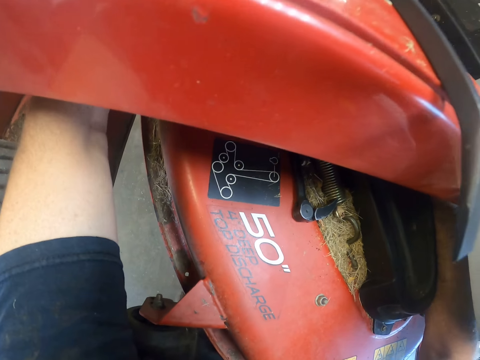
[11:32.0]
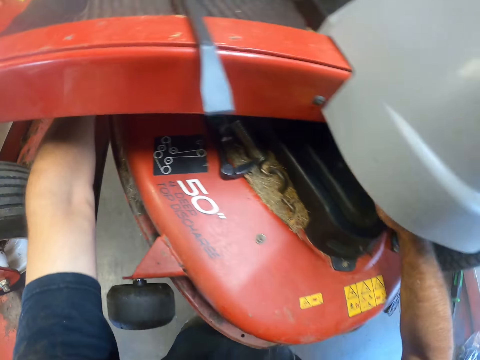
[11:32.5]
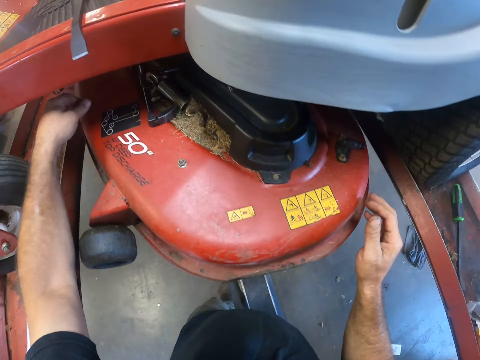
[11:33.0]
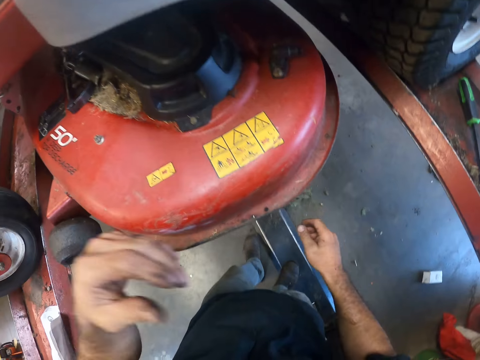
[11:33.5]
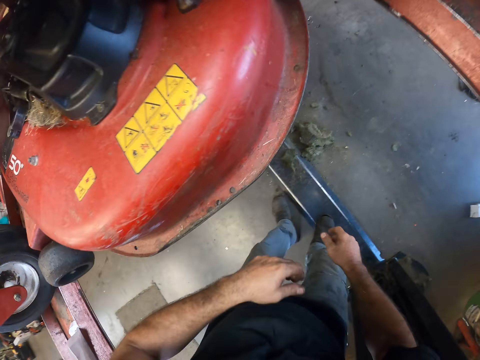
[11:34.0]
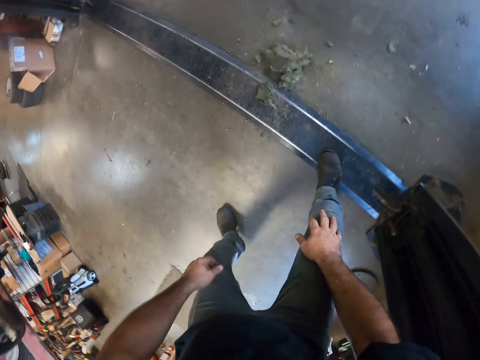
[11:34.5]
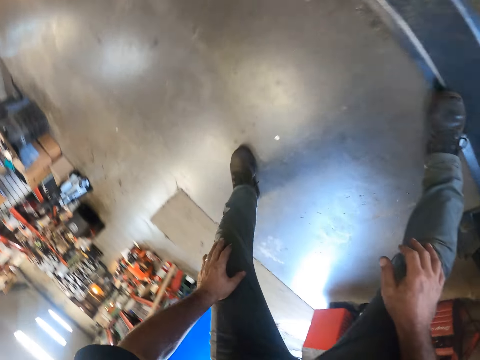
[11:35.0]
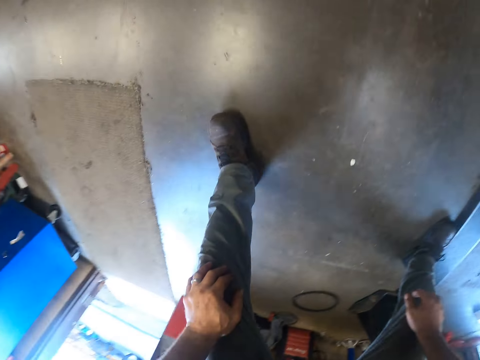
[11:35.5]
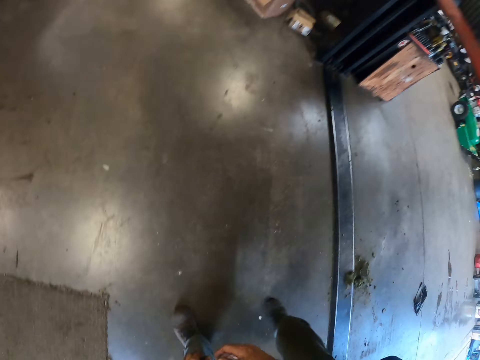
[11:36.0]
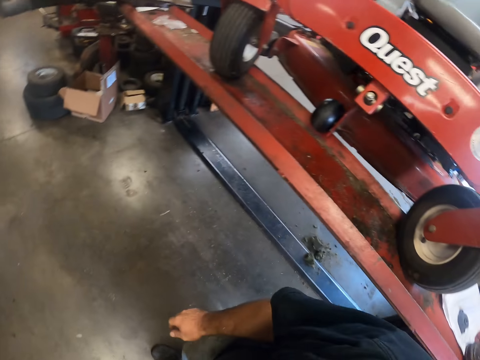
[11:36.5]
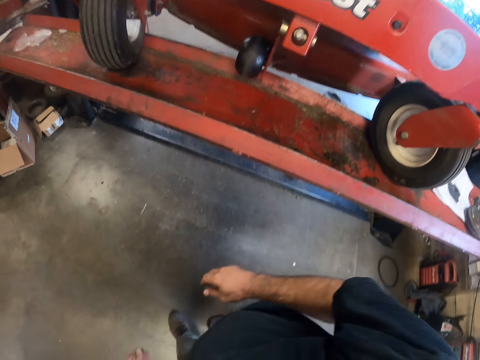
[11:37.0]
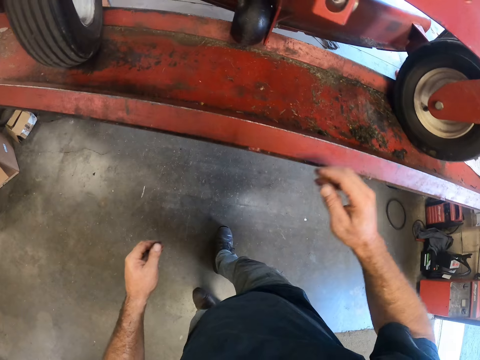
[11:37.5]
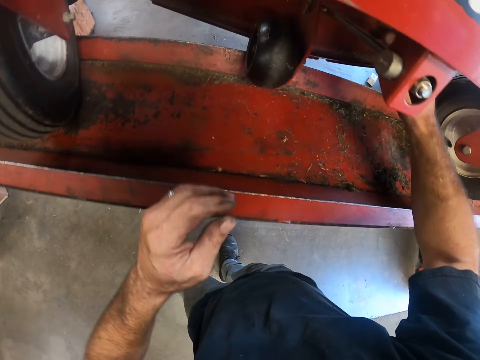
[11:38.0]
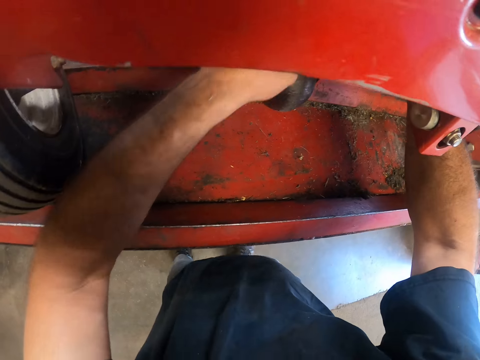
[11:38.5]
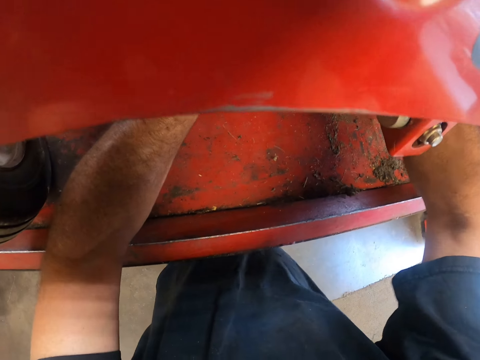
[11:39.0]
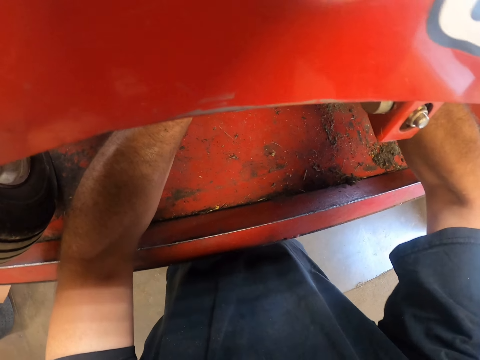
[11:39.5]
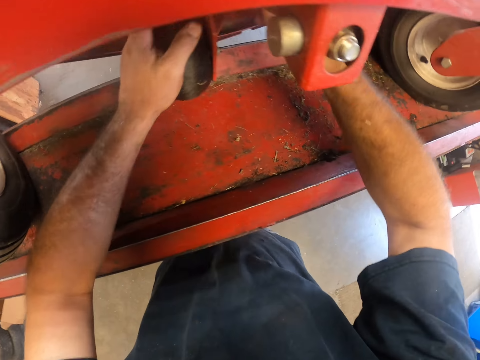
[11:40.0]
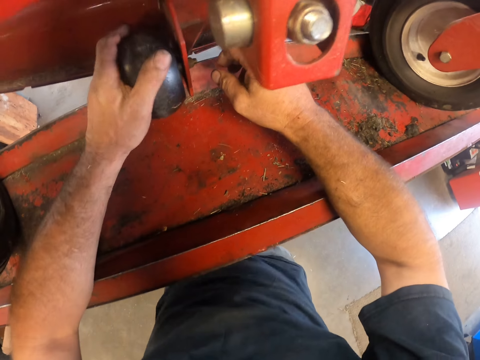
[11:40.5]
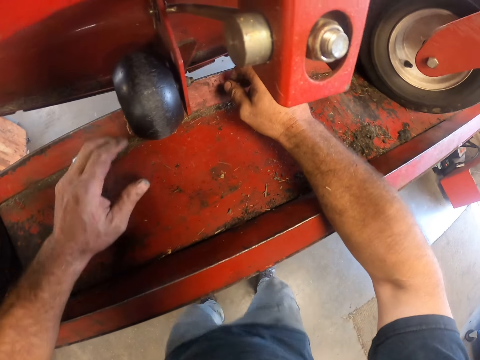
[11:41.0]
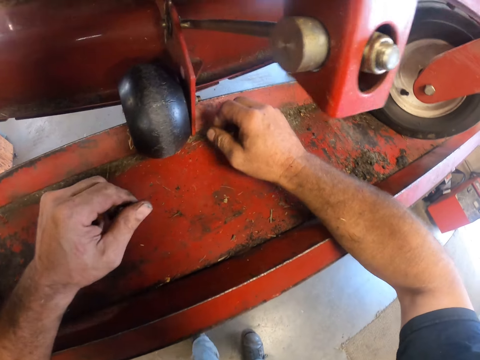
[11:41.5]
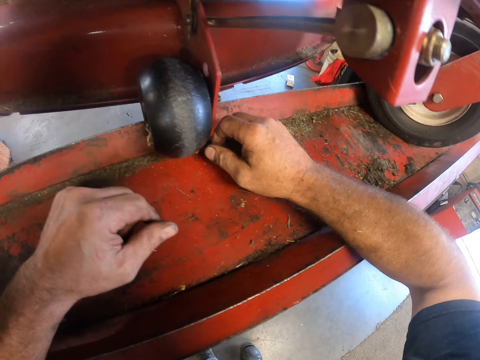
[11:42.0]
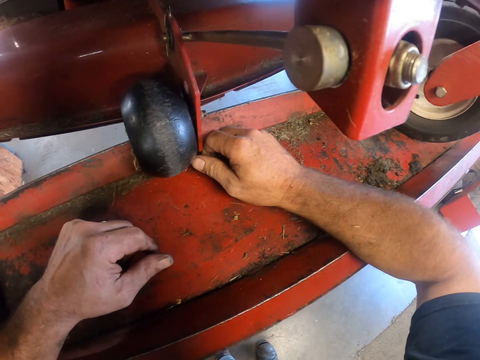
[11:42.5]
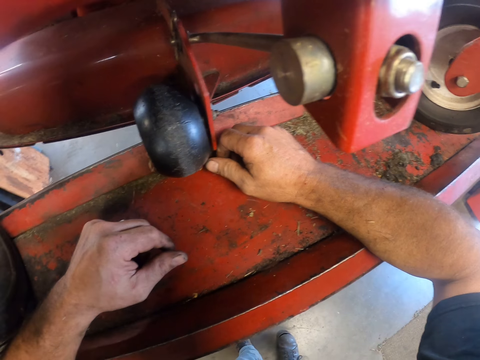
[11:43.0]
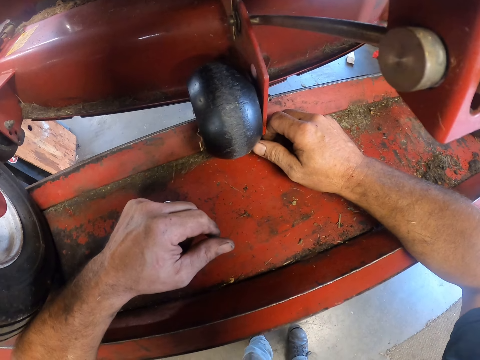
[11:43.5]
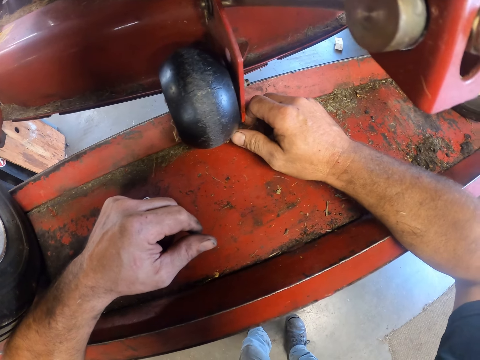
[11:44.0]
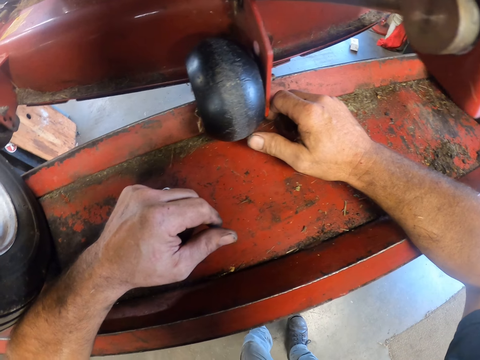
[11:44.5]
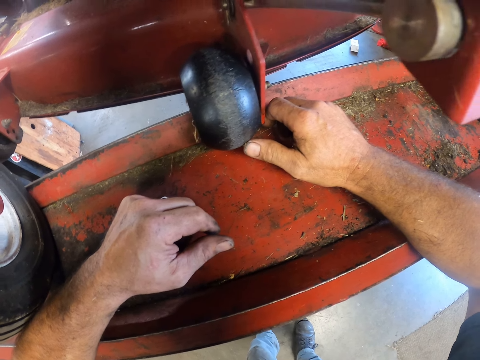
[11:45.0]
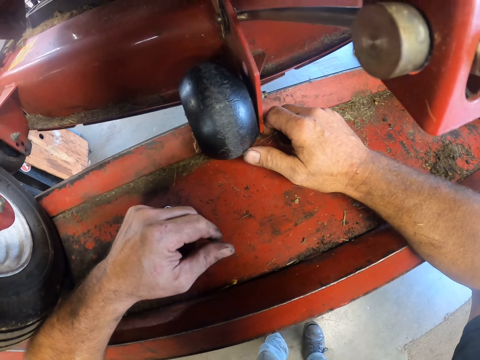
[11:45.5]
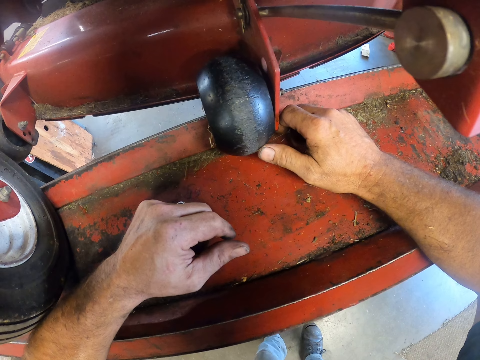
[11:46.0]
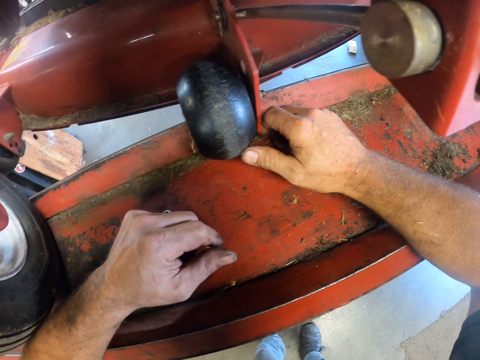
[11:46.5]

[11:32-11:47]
The camera wearer bends under to the other side of the lawnmower. He stares around. He pulls the ratchet rope with both hands. He touches a scrap car. He checks a deck wheel with his left hand. He stares at the scrap car.

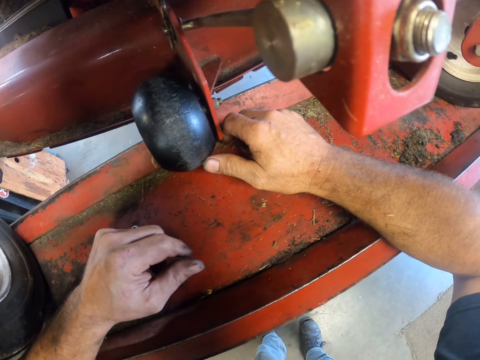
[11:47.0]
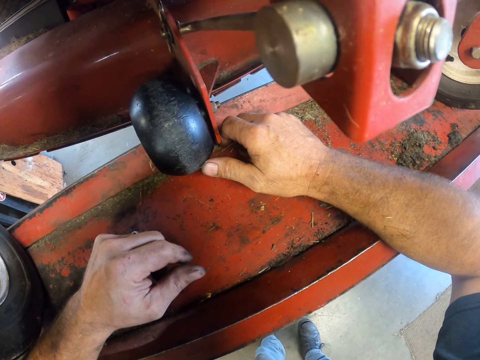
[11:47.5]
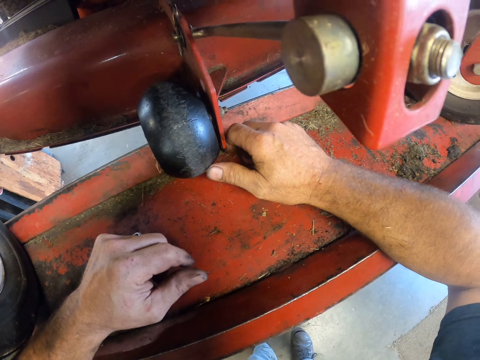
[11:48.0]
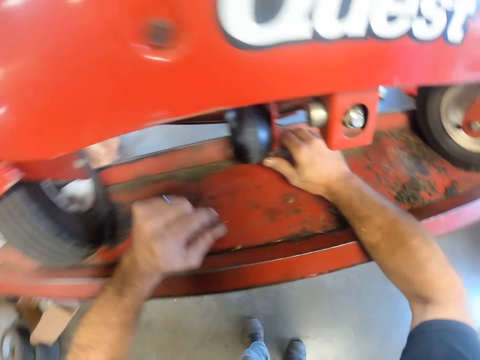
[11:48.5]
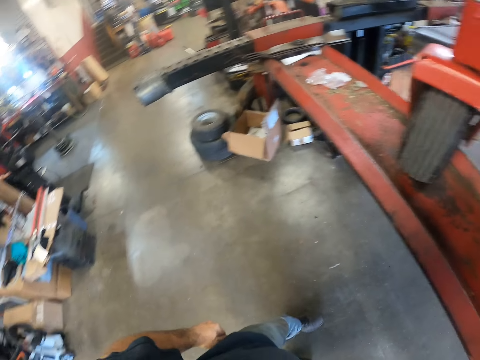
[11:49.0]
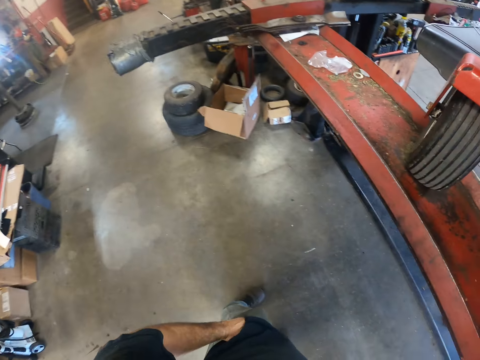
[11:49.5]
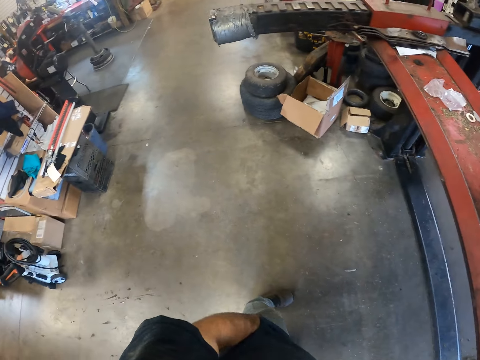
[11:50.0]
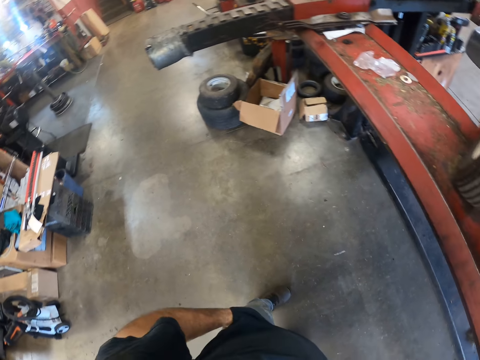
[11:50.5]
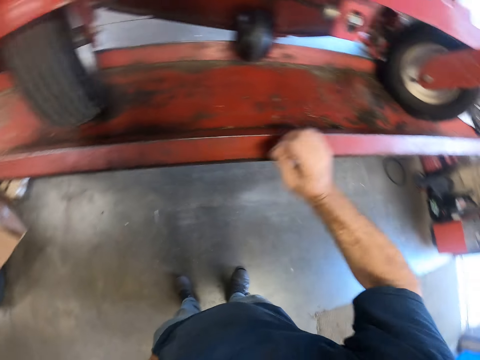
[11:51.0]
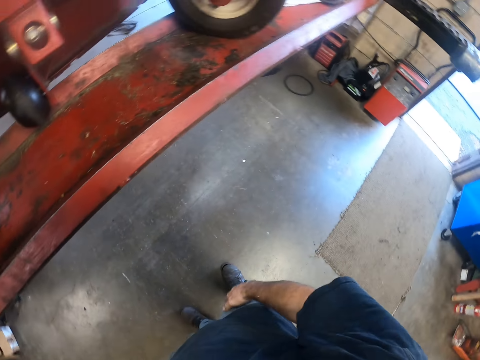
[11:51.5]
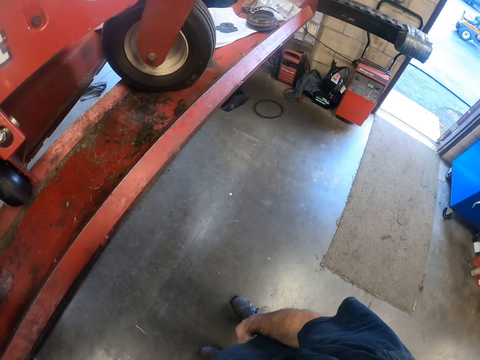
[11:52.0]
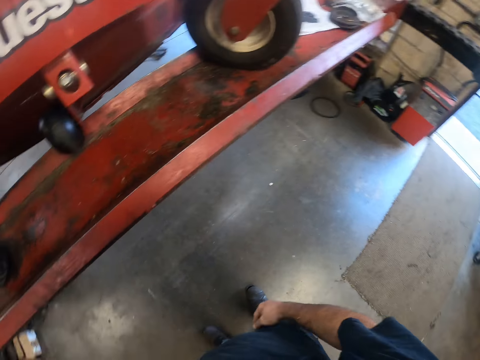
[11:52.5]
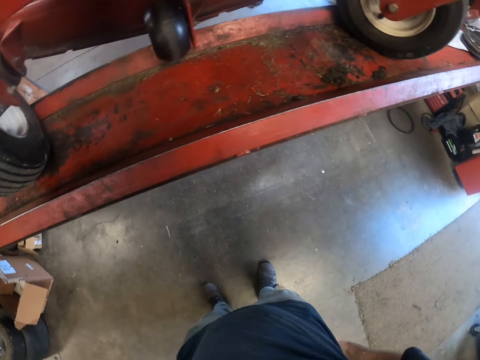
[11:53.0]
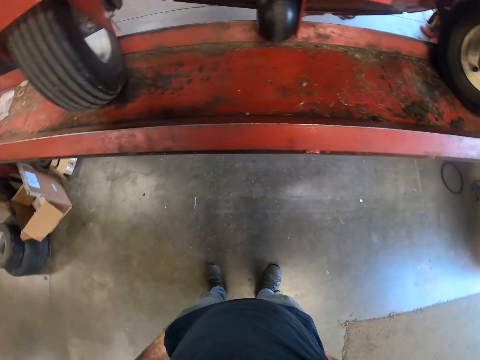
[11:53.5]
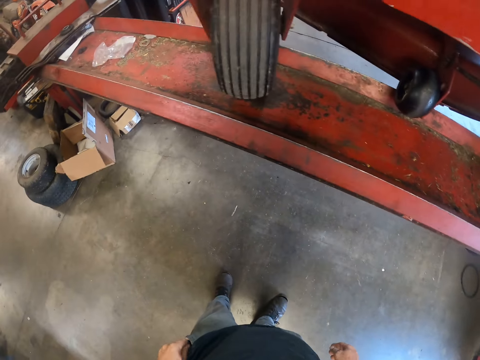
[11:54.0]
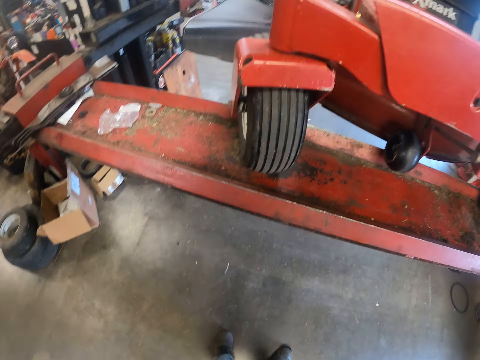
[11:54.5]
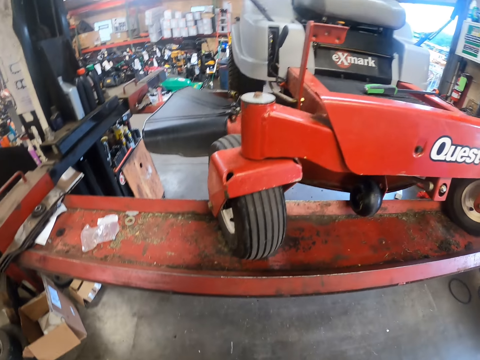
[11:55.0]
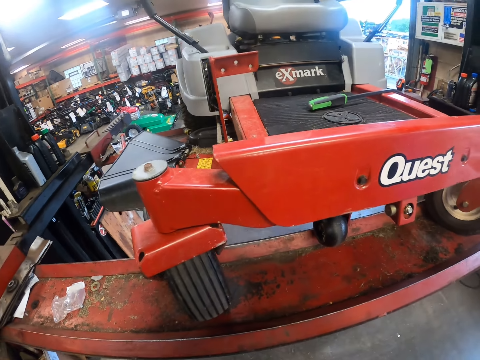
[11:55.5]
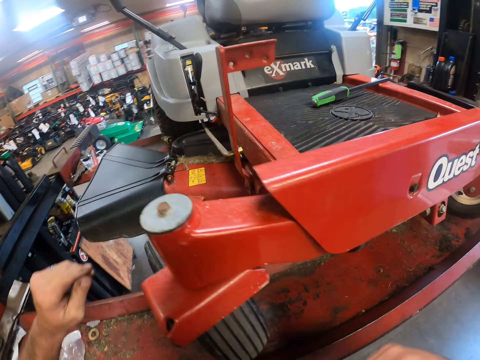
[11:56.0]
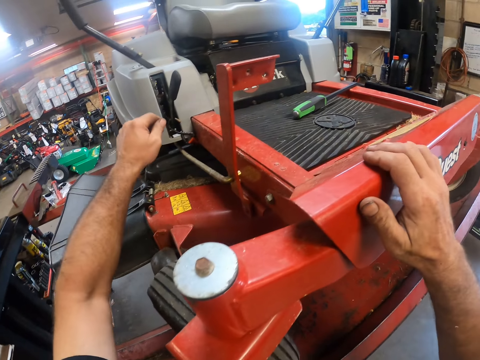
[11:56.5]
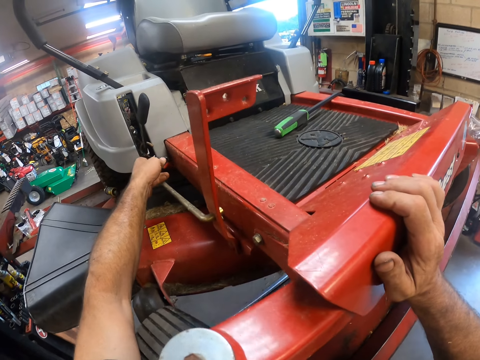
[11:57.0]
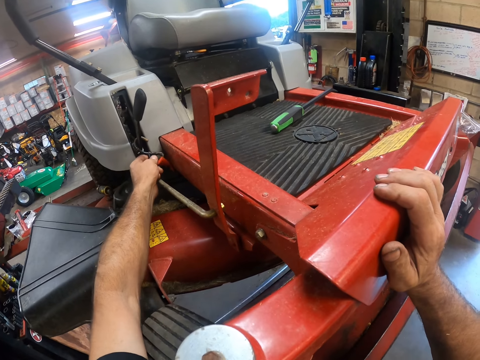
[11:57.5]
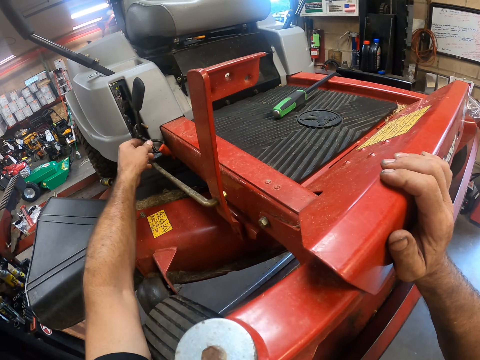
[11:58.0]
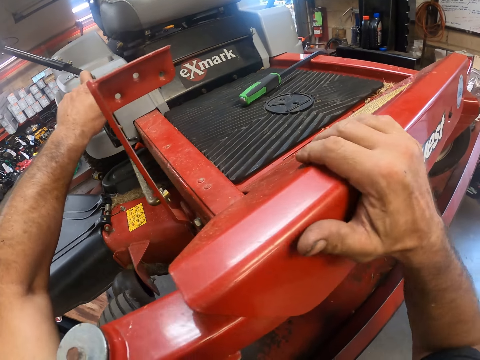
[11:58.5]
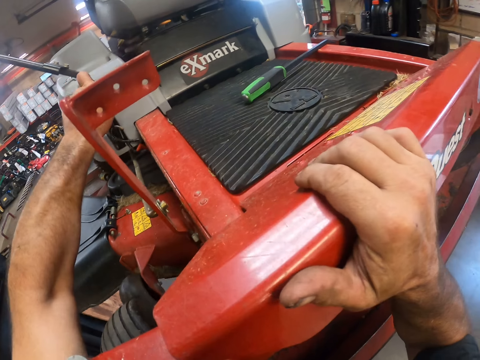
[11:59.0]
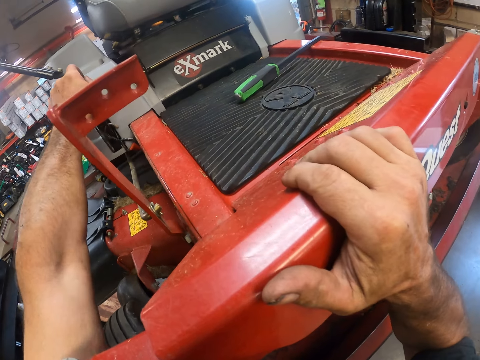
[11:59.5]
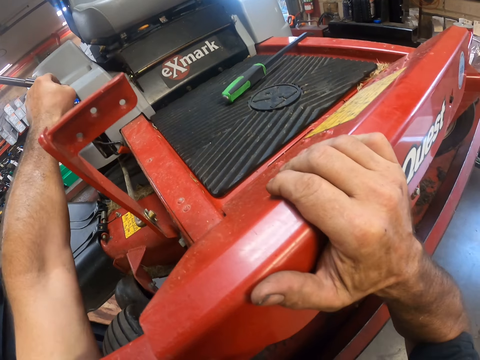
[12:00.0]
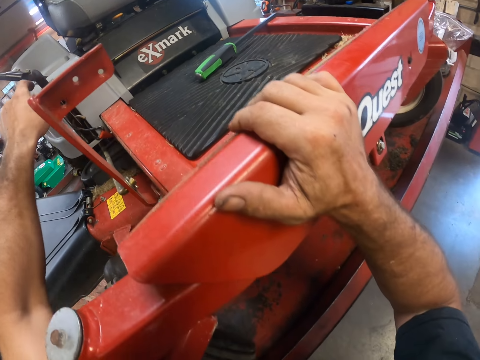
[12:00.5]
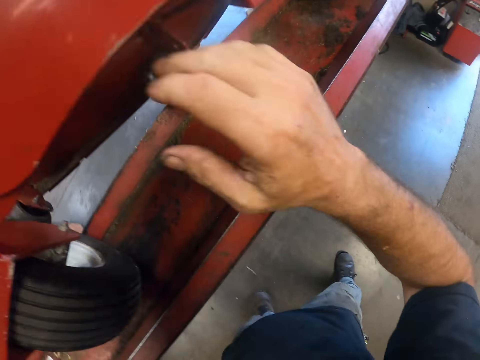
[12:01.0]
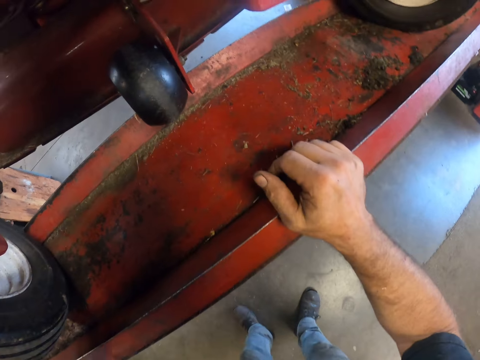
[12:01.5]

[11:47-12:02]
The camera wearer puts his left hand in his pocket. He checks the hook of the ratchet rope with his left hand. He touches a side mirror.
